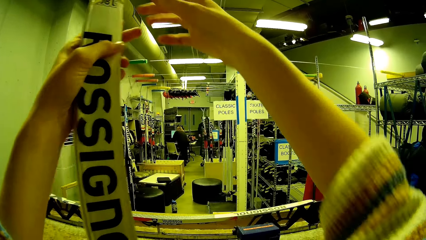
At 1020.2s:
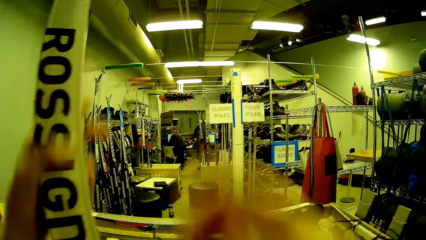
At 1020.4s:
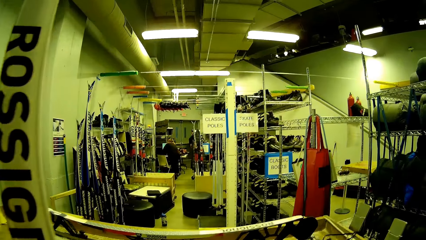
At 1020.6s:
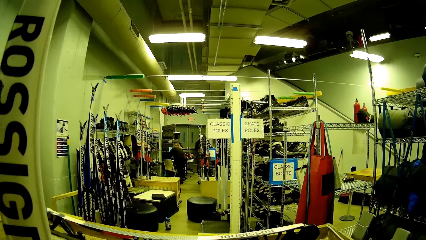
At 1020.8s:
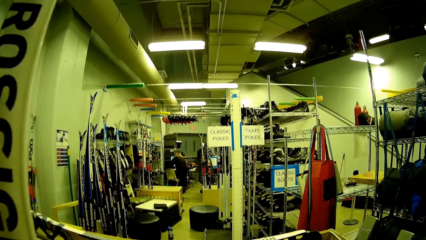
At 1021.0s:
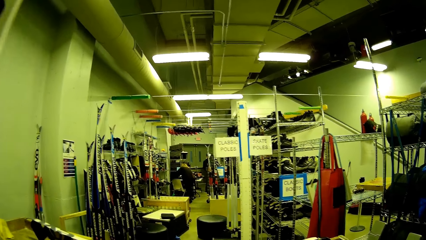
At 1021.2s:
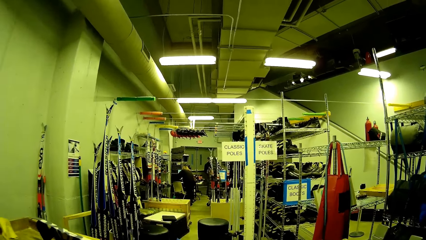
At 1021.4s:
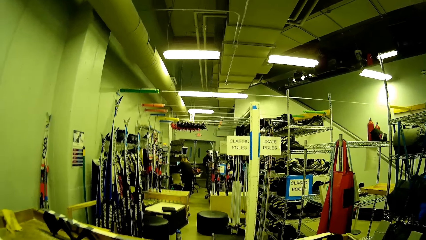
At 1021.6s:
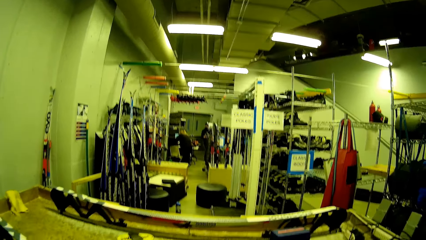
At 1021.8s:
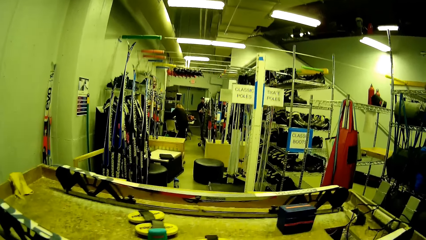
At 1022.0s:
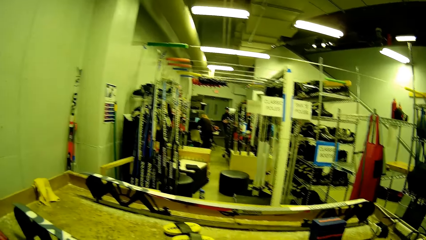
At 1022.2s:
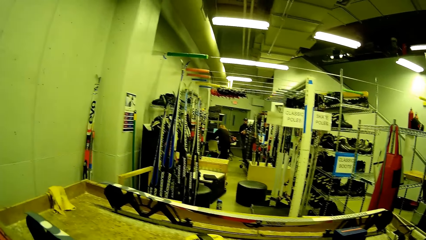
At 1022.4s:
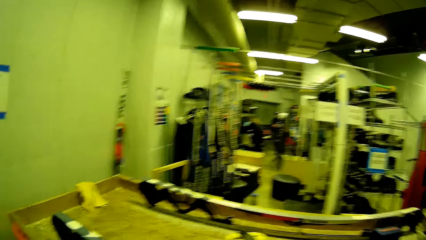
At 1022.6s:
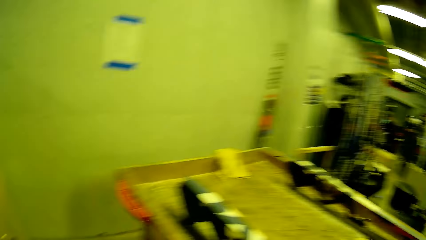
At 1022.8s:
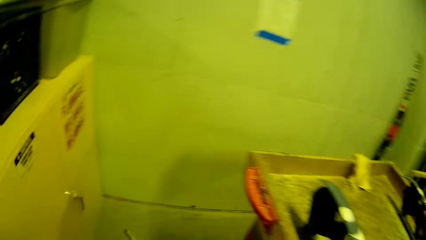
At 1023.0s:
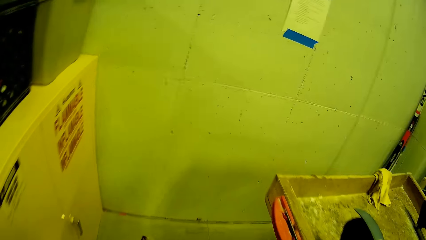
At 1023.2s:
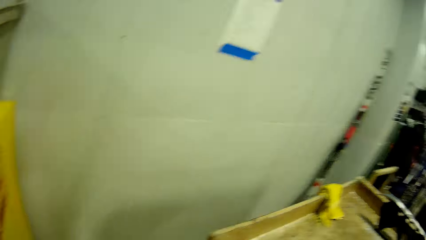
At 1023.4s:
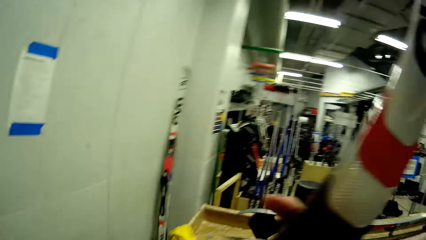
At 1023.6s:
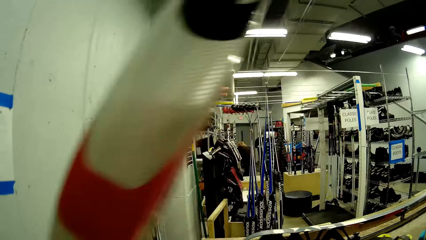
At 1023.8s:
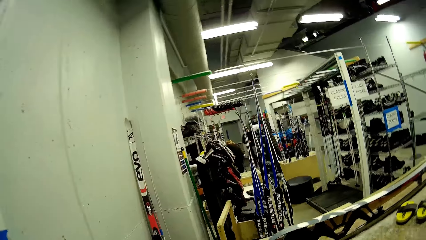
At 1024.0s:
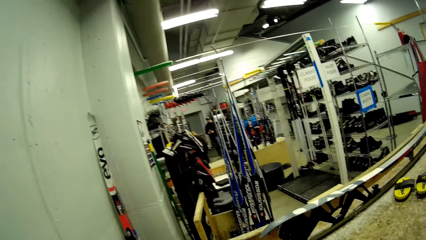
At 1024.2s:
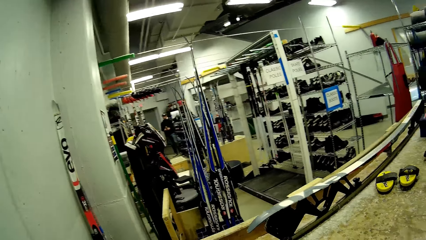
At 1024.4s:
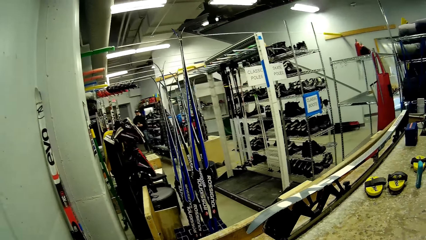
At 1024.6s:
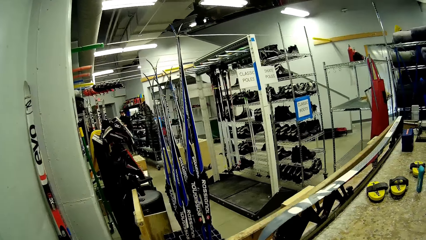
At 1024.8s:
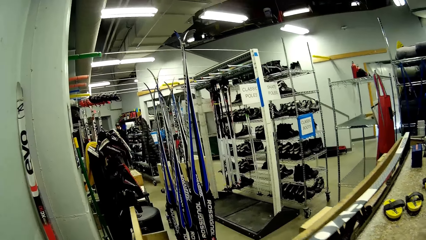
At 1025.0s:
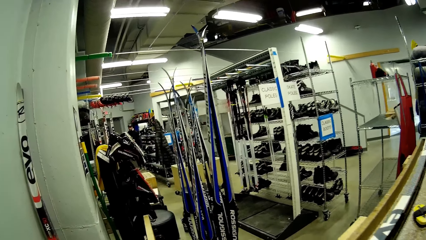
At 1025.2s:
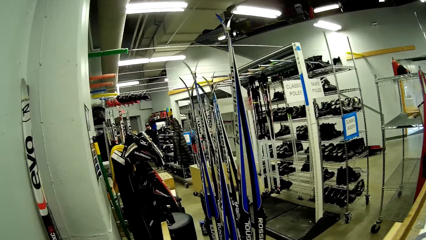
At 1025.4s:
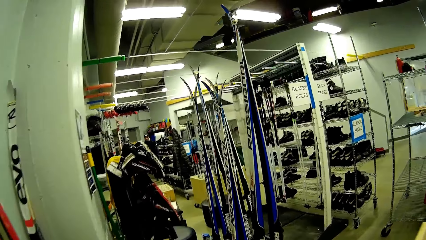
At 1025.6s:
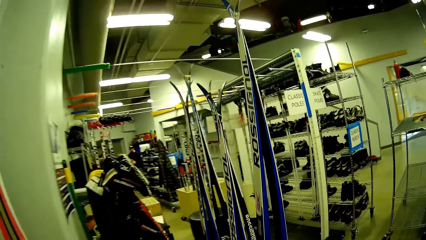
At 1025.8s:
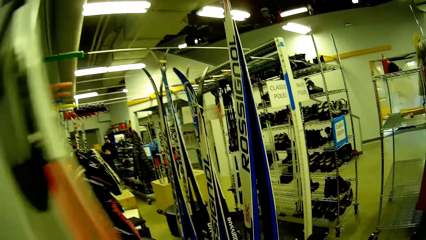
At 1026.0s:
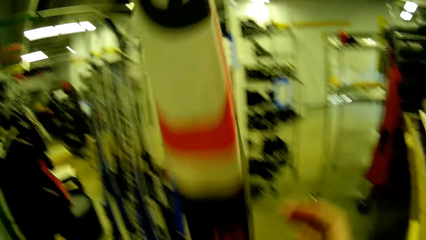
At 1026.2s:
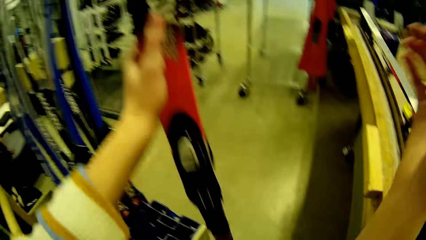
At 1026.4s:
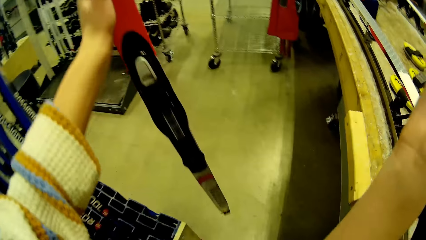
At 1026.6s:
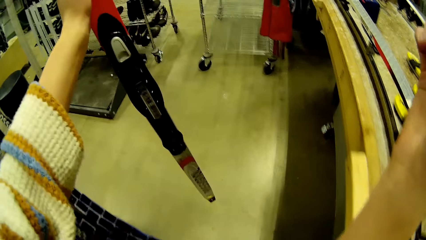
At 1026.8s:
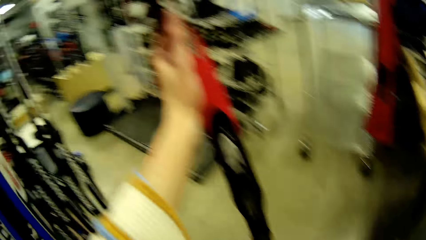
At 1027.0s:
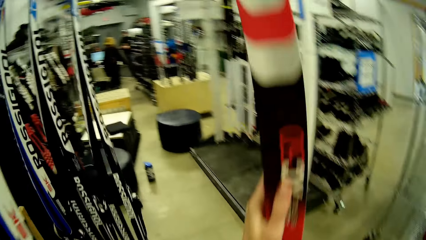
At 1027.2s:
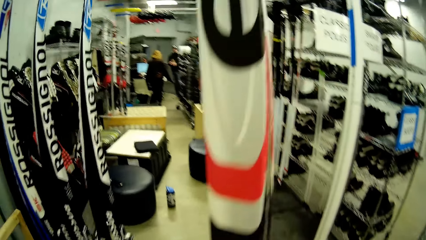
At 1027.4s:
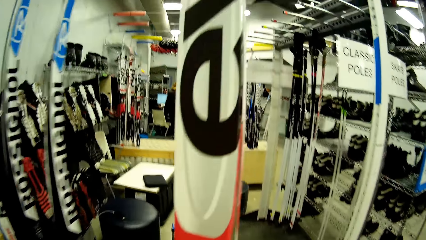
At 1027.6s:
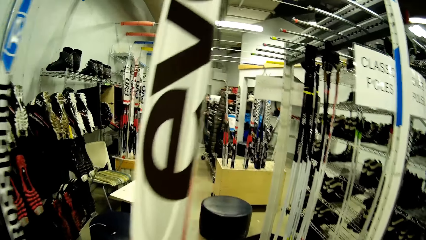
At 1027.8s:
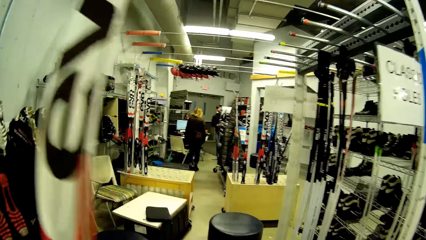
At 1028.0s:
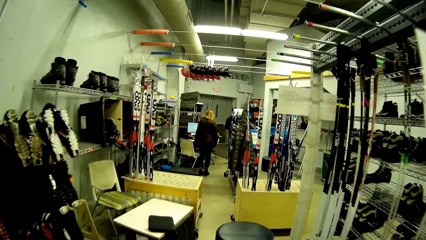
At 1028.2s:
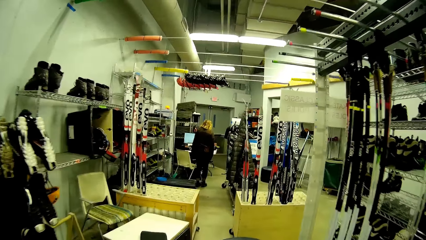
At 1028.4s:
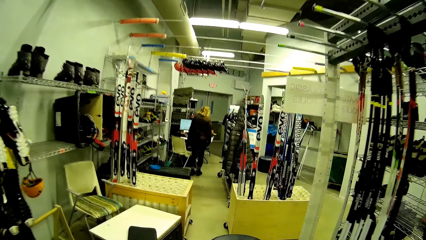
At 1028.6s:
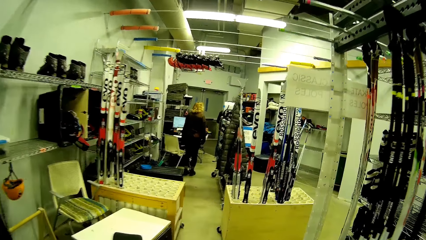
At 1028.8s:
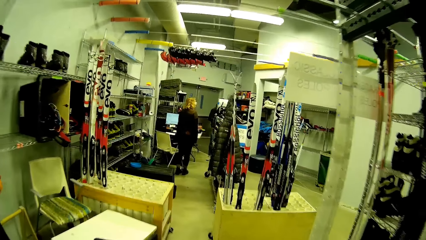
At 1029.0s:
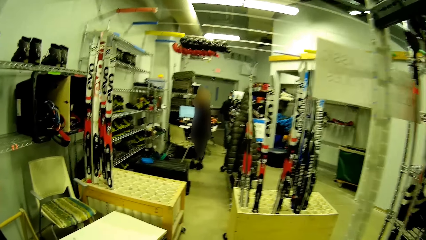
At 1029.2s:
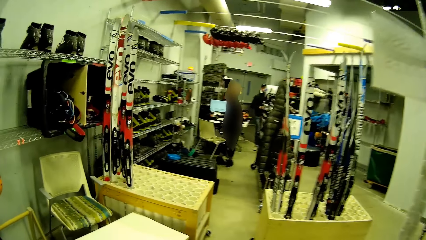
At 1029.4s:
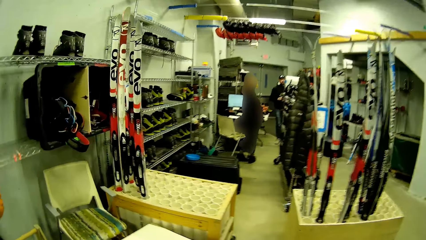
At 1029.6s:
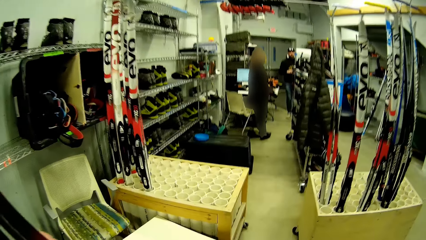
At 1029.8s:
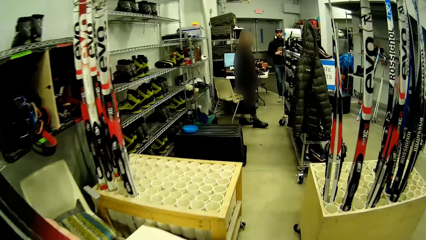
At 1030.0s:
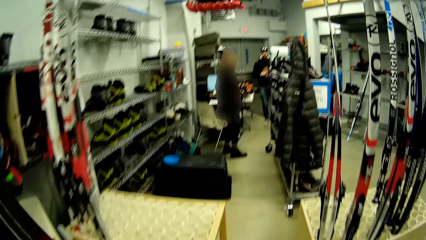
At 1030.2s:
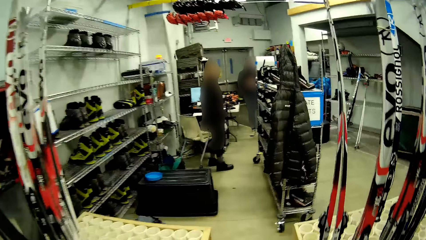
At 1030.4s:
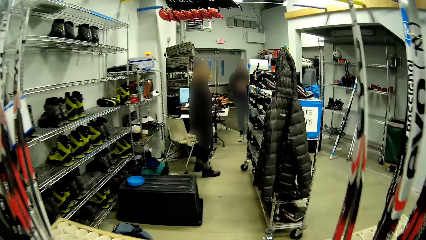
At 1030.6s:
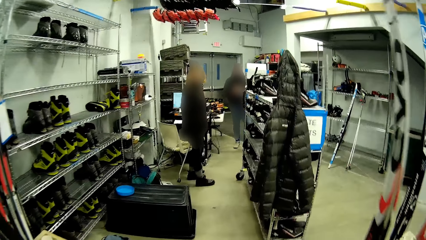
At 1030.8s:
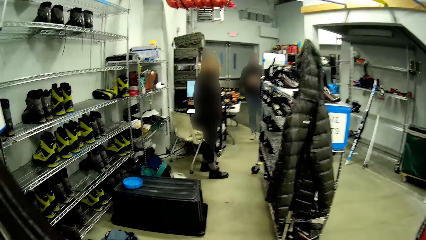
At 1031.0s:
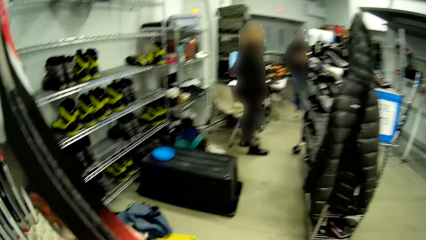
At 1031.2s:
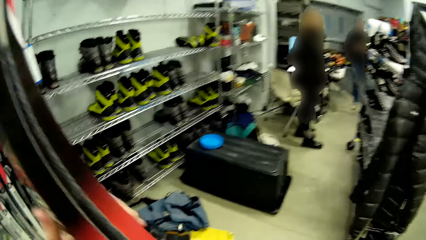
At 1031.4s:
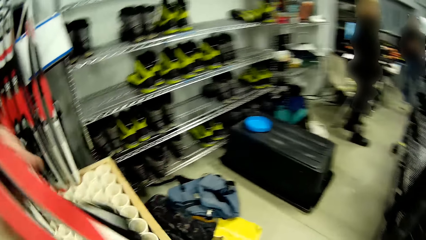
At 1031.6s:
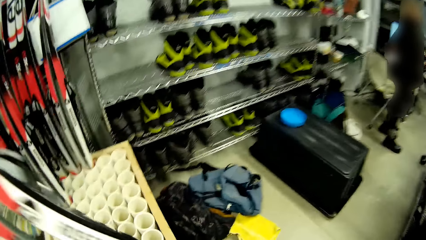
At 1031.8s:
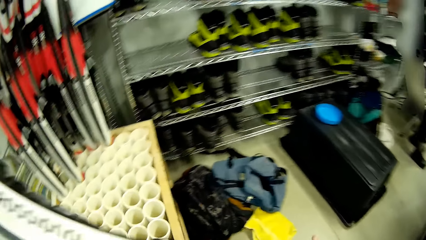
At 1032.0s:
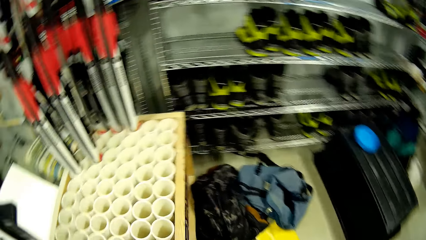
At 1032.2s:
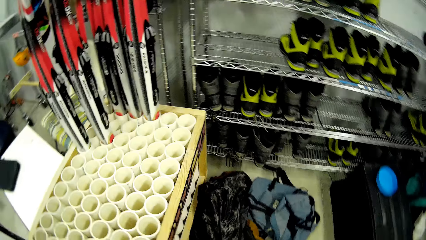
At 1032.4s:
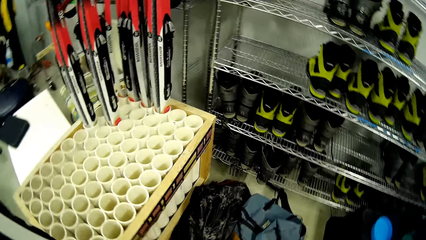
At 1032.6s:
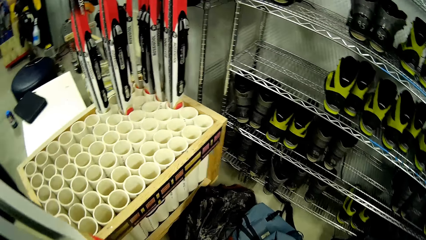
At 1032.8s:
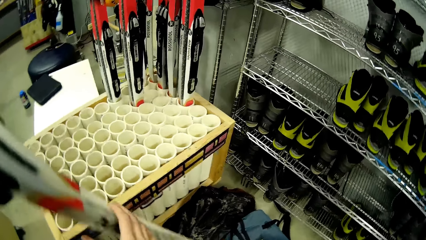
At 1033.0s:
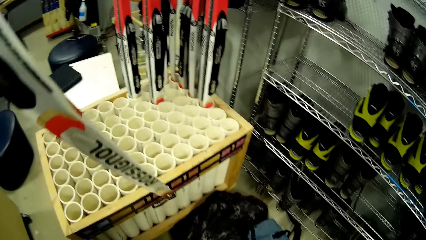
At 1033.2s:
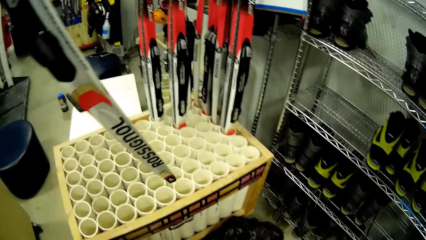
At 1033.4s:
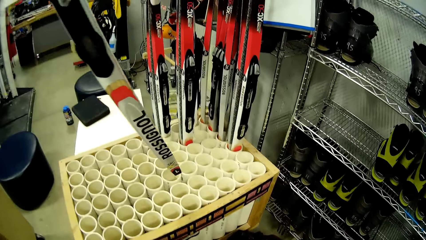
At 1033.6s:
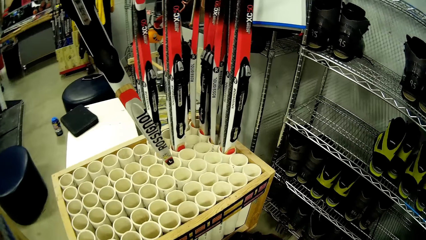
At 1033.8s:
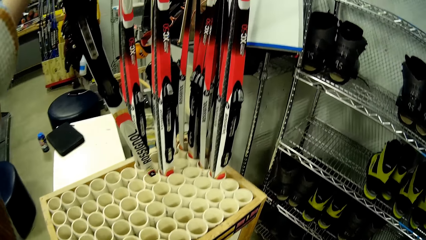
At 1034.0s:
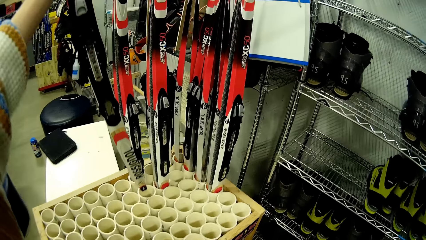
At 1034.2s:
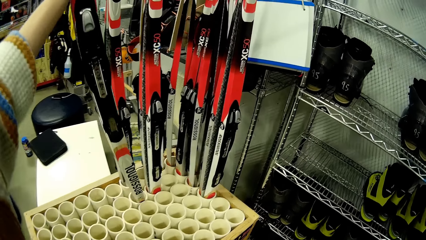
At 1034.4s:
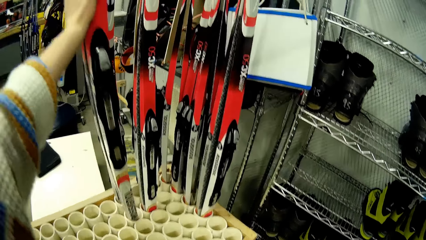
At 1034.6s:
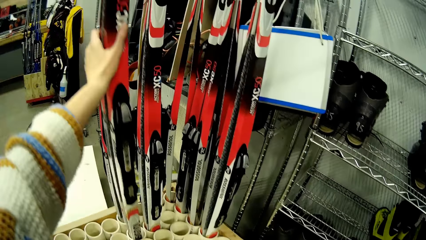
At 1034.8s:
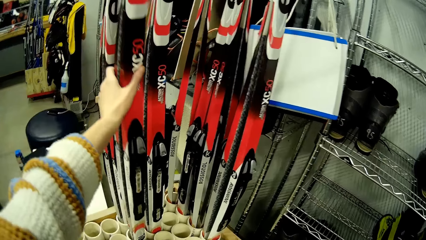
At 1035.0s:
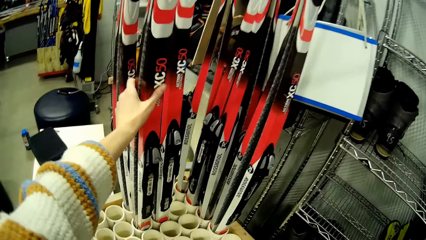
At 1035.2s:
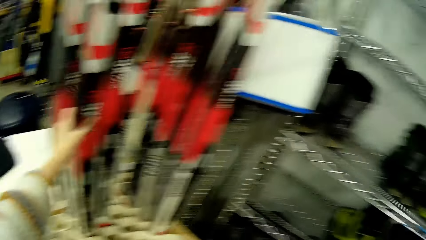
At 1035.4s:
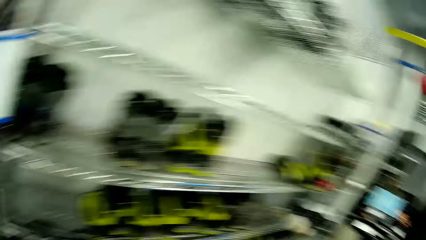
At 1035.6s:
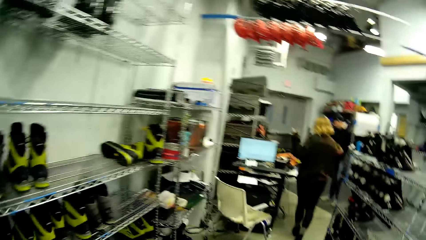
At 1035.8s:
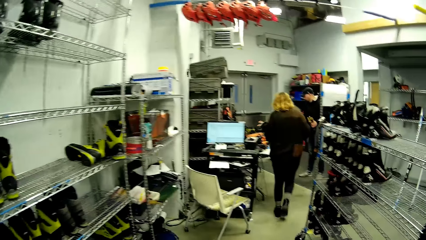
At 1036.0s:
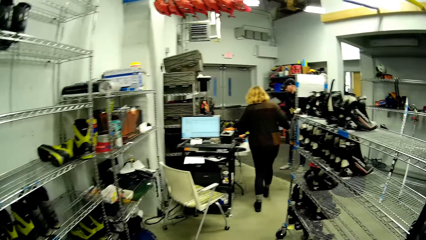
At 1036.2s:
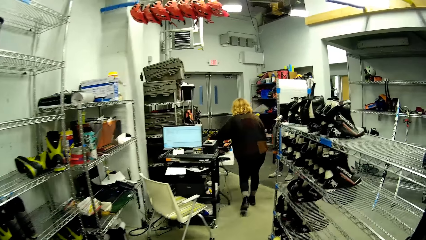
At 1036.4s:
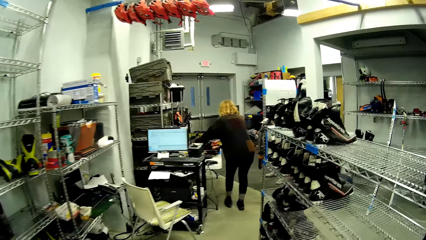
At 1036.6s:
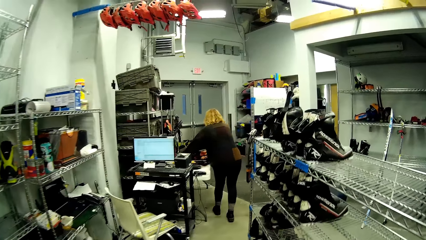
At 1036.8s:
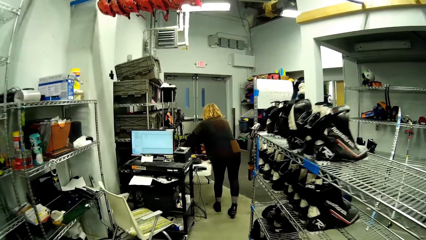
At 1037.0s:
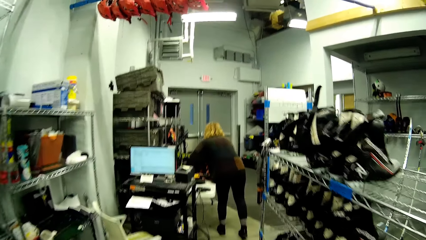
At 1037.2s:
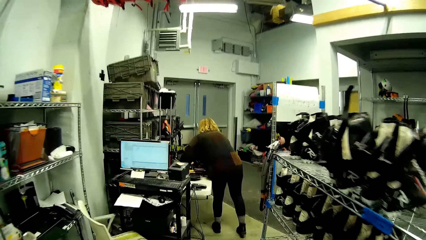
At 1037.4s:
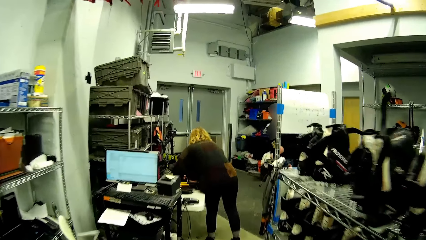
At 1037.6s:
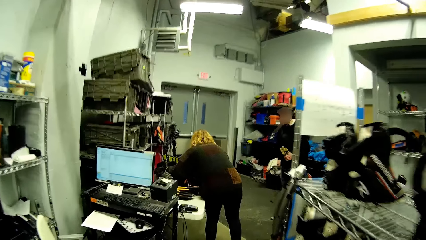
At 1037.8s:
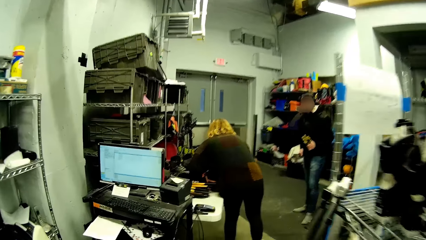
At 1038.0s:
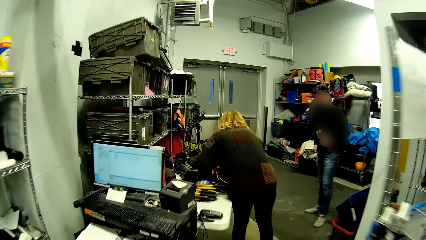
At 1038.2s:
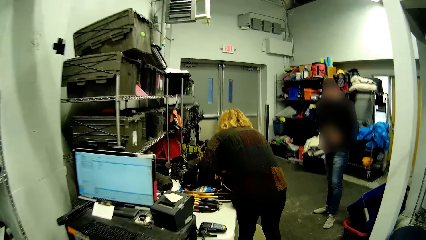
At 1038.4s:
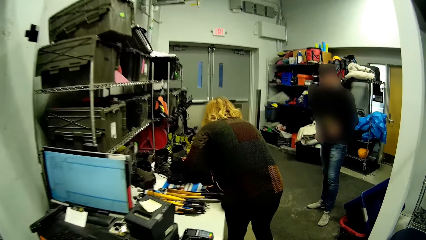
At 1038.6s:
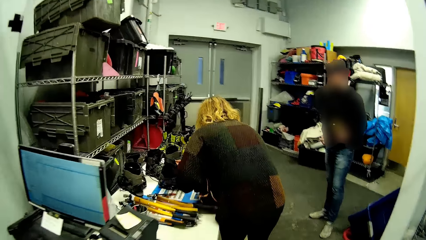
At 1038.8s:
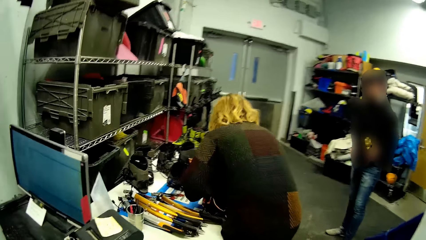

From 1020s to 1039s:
The camera wearer carries the ski with her left hand. She walks in the supermarket. She drops the ski in a ski rack with her left hand. She walks in the supermarket. The woman picks ski bags from a table with both hands.
